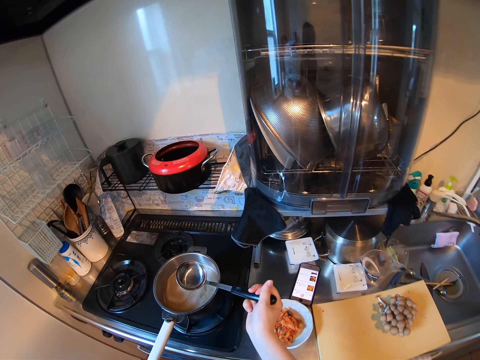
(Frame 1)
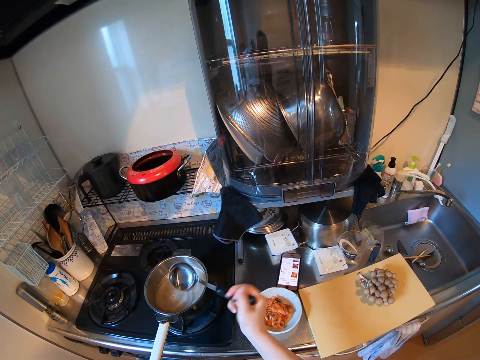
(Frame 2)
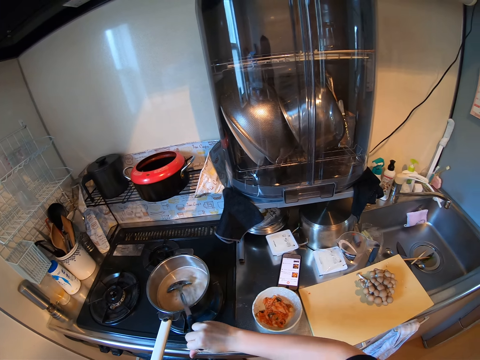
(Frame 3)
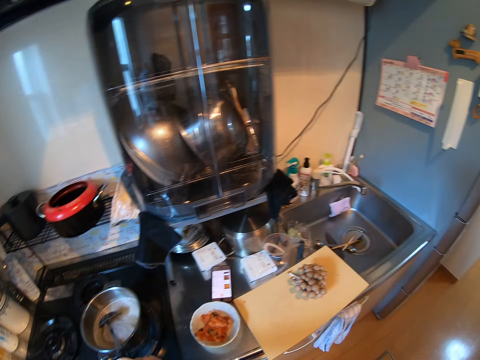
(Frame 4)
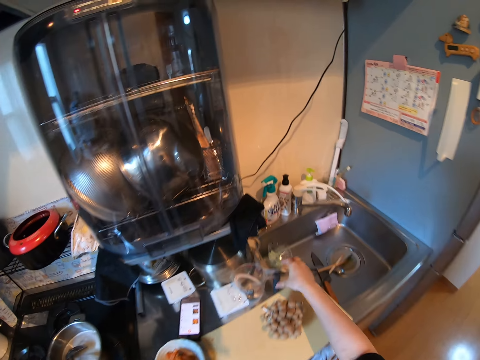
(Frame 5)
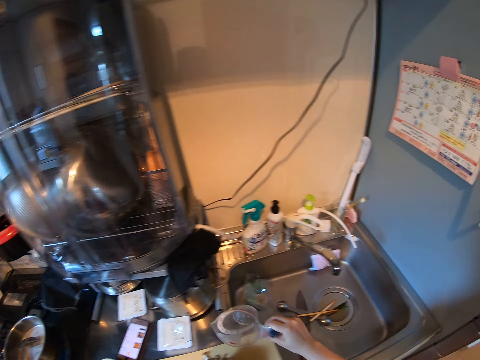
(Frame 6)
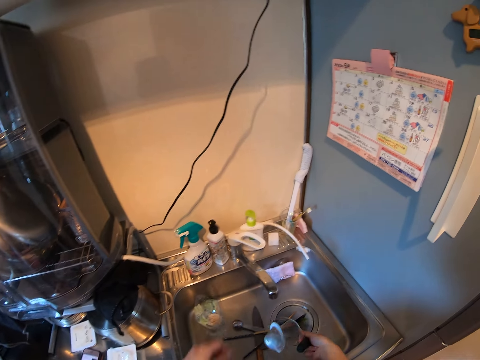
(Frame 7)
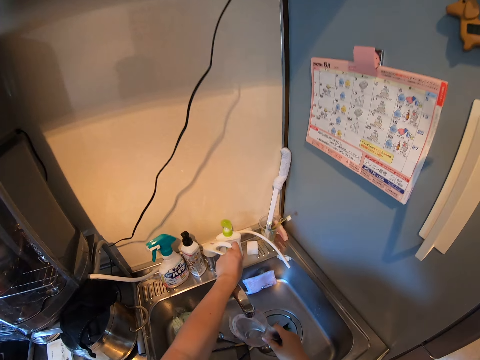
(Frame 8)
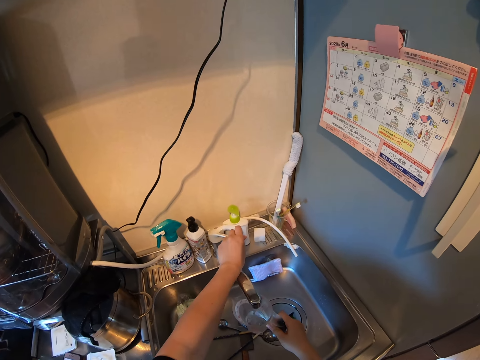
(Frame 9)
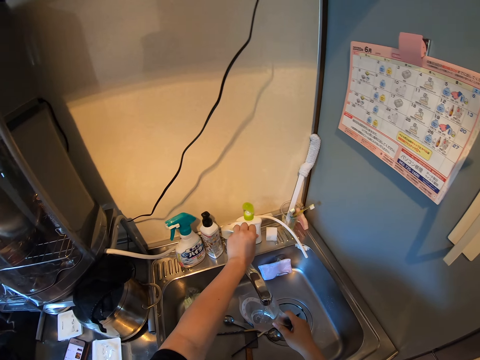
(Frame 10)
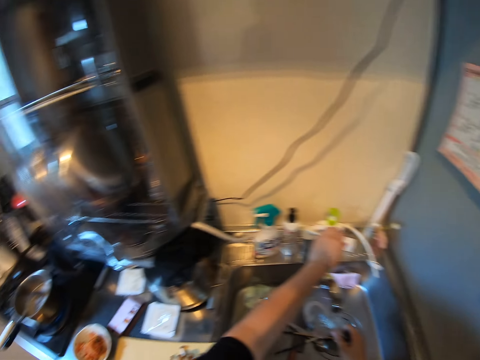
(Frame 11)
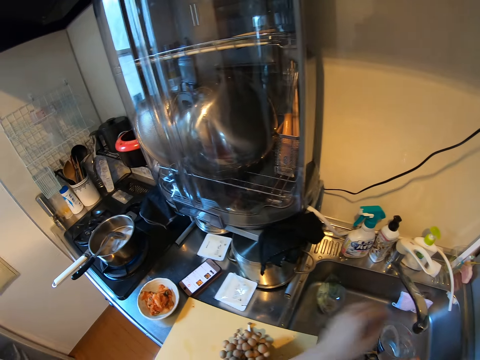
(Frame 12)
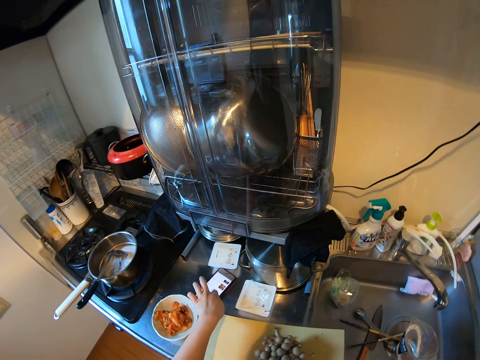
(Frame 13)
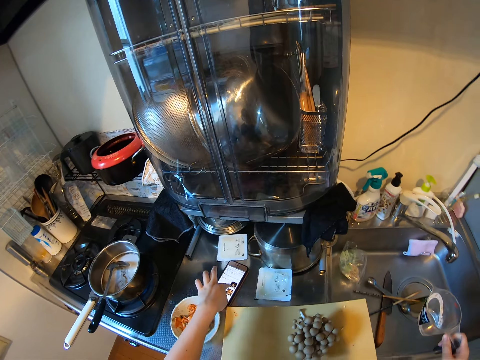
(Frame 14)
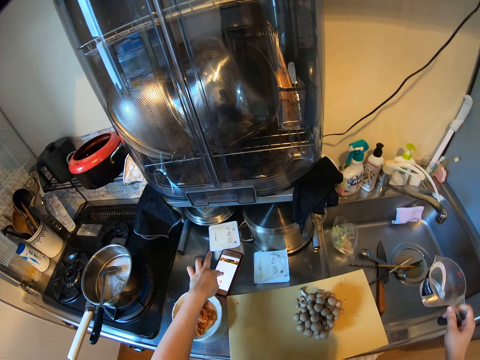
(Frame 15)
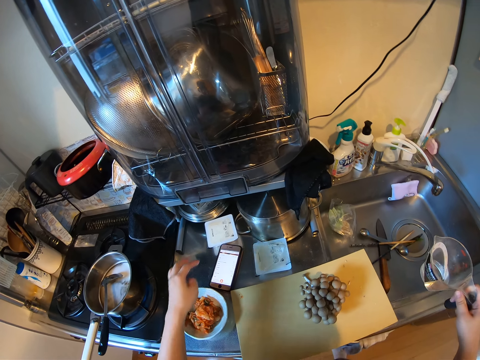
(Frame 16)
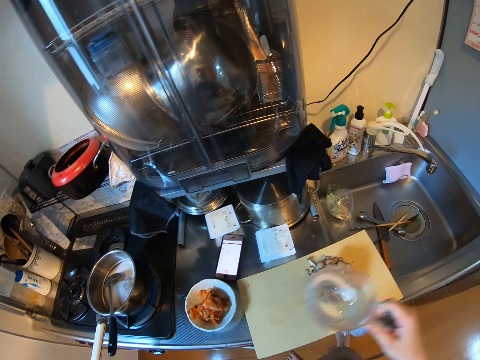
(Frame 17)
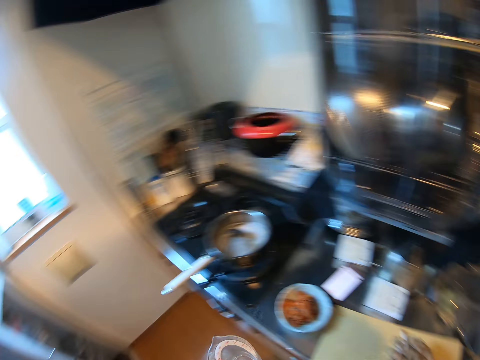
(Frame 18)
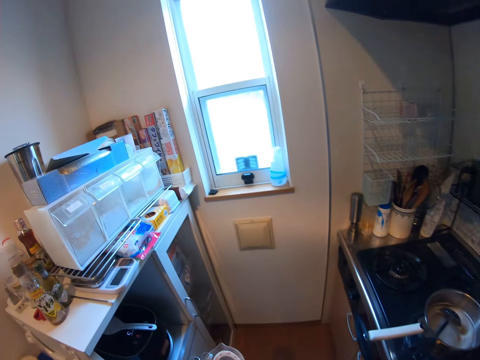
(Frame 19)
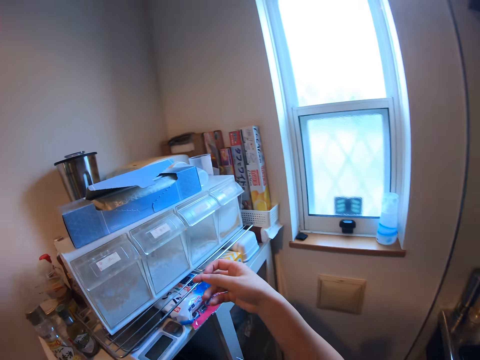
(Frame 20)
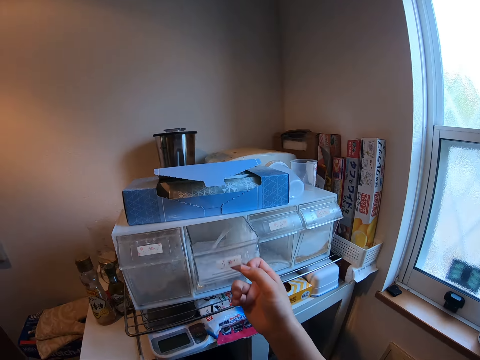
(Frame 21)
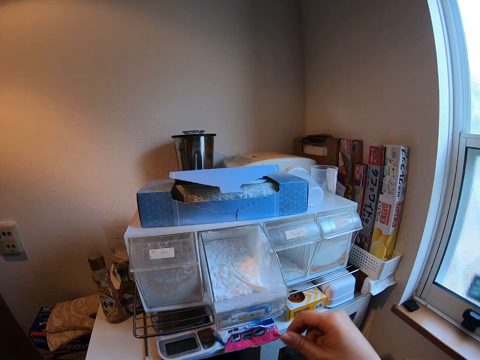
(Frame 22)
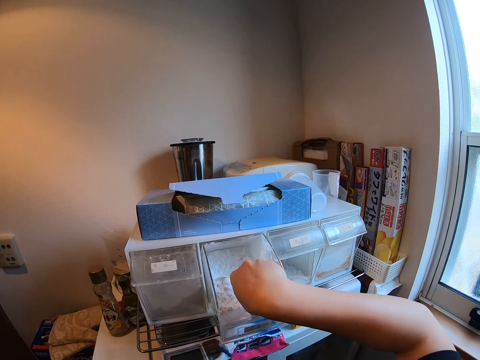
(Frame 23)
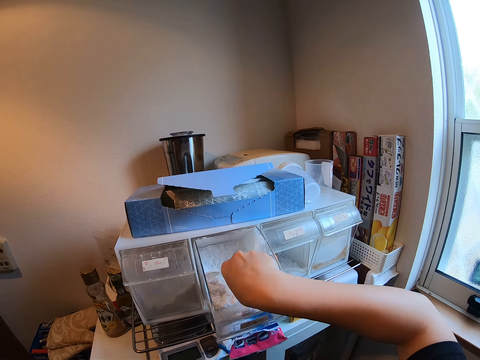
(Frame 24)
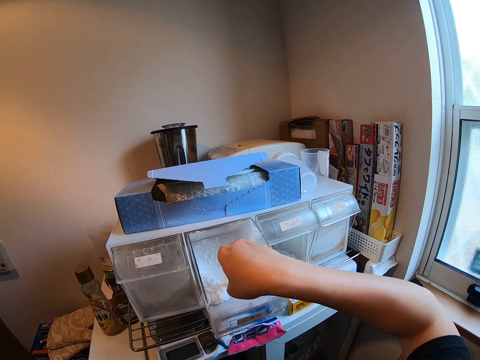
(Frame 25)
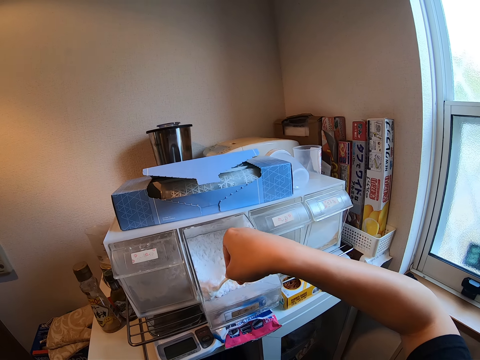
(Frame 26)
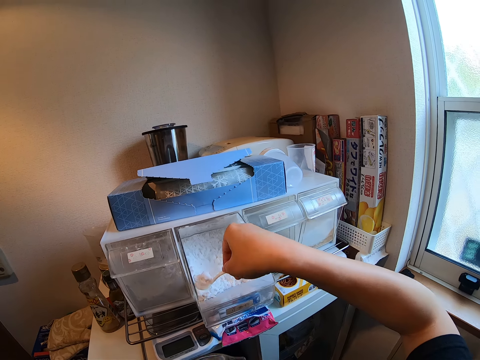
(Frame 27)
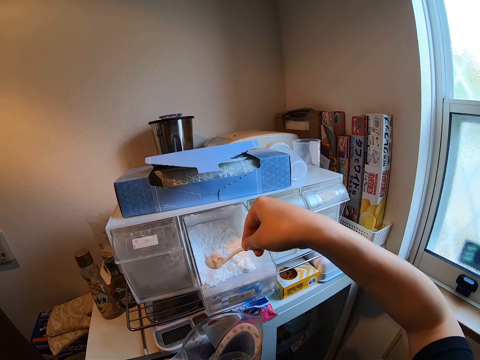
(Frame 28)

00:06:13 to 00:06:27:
The camera wearer holds the cooking spoon. They drop the cooking spoon in the pan. They pick up a cup or mug from the kitchen top. They empty the mug. They turn on the tap, fetch water into the cup, and turn off the tap. They scroll the cell phone. They walk in the kitchen. They open the kitchen storage box. They pick up a spoon in the compartment. They scoop salt from the compartment with the spoon.

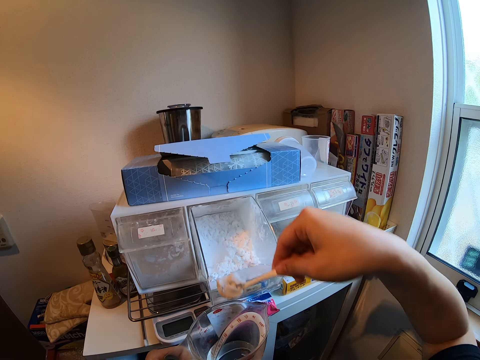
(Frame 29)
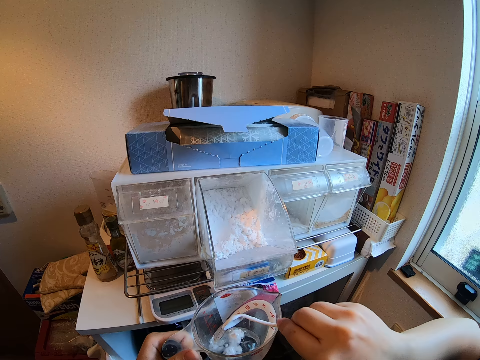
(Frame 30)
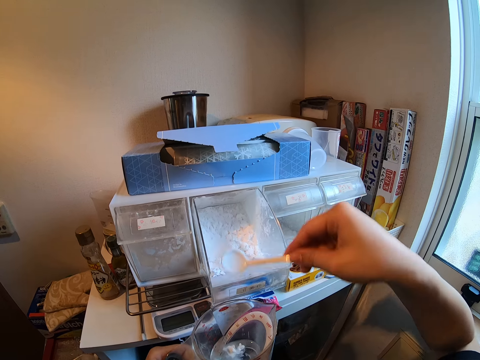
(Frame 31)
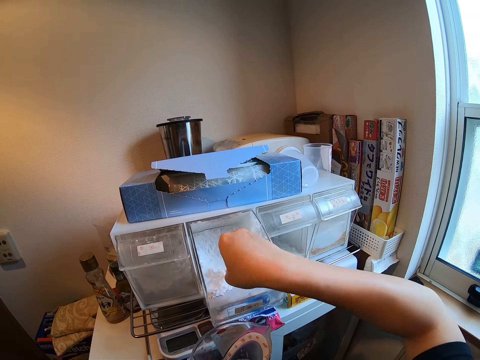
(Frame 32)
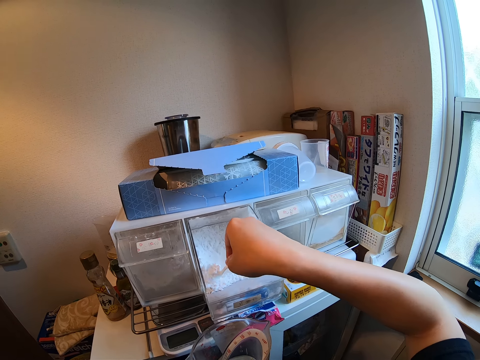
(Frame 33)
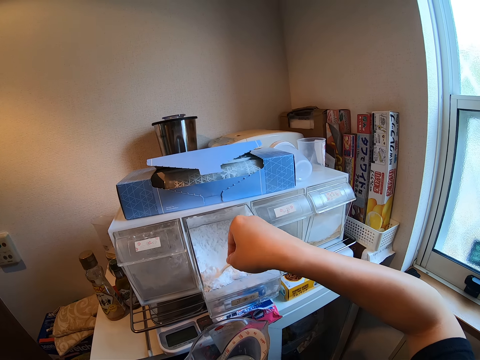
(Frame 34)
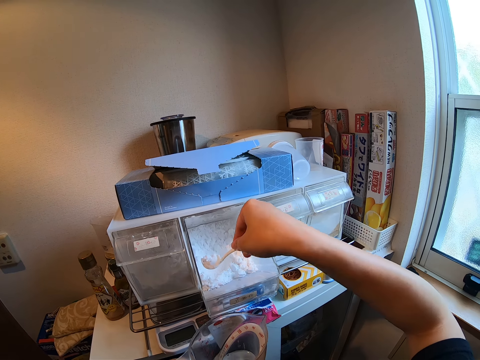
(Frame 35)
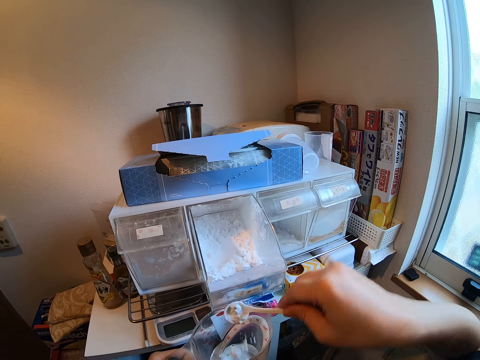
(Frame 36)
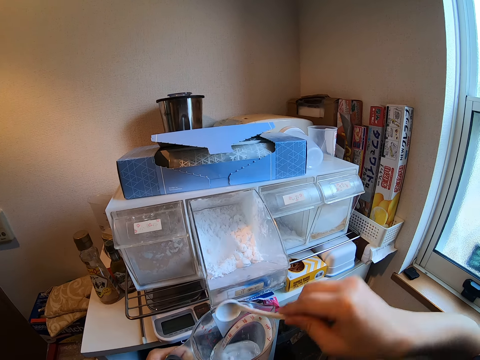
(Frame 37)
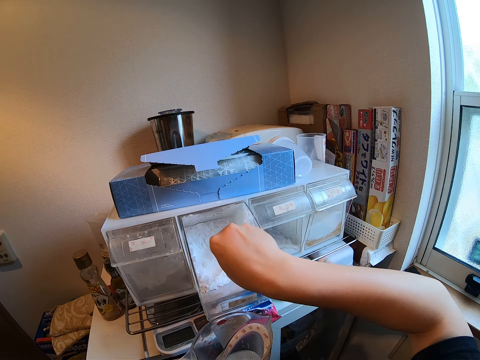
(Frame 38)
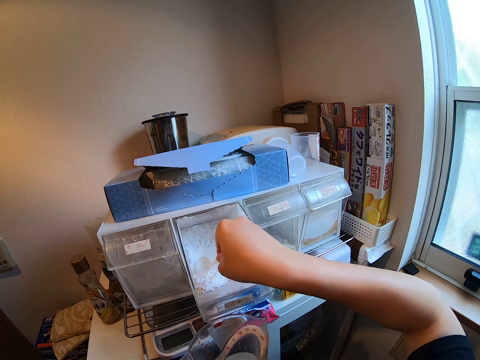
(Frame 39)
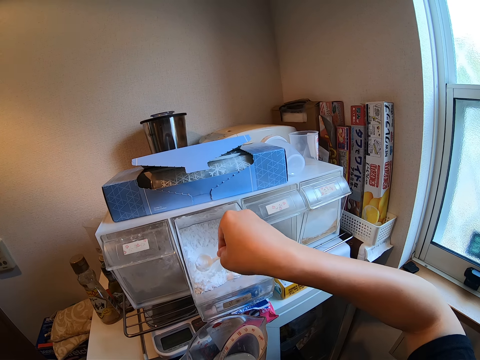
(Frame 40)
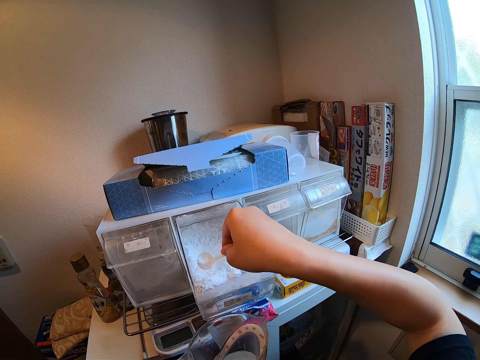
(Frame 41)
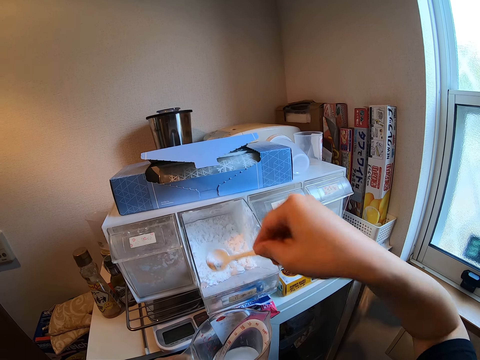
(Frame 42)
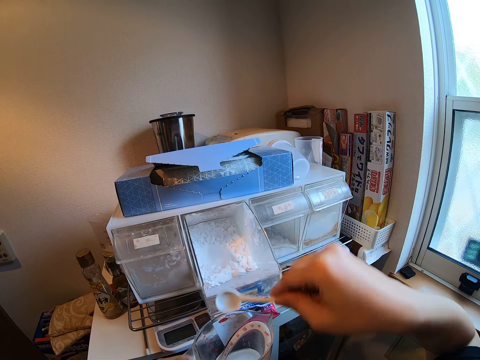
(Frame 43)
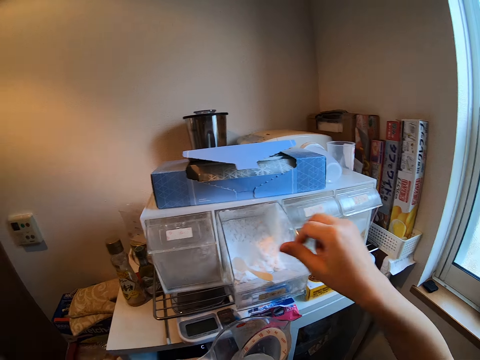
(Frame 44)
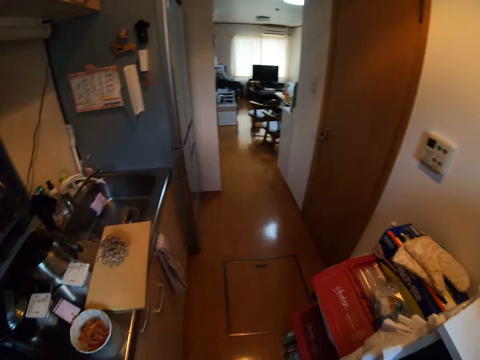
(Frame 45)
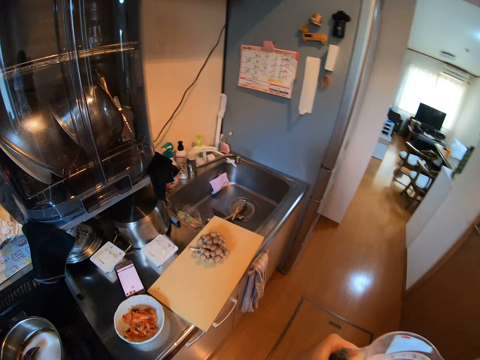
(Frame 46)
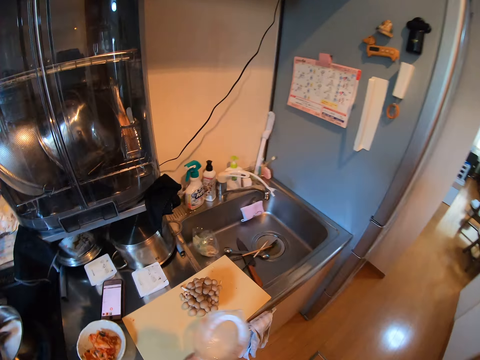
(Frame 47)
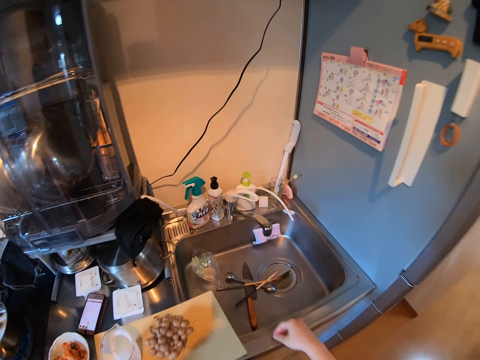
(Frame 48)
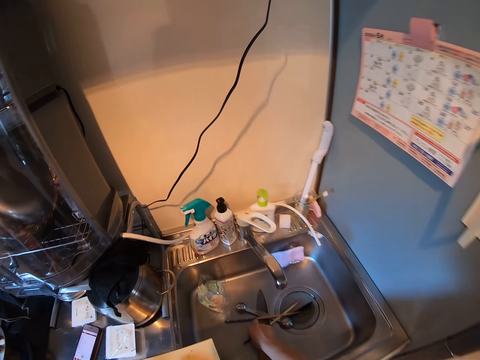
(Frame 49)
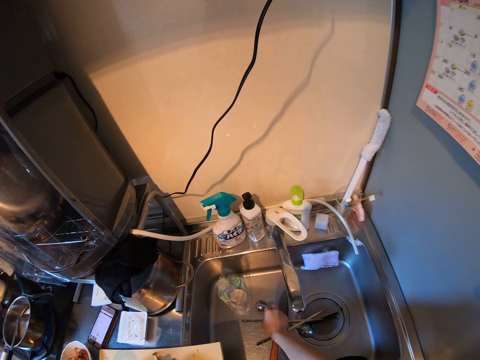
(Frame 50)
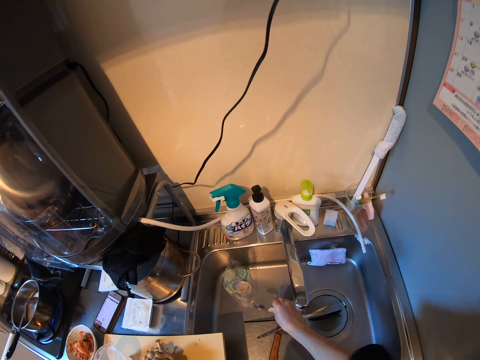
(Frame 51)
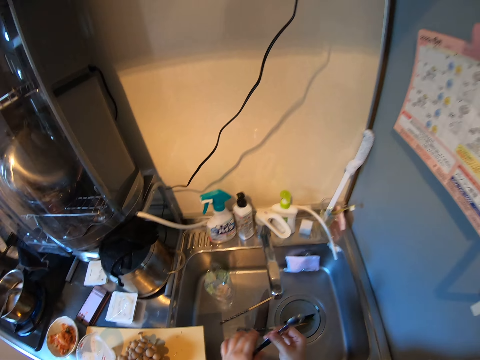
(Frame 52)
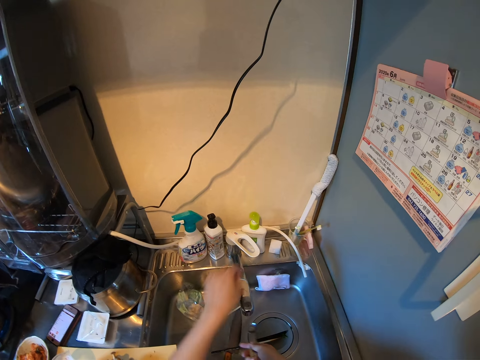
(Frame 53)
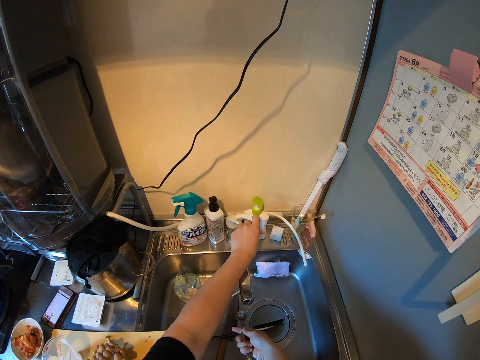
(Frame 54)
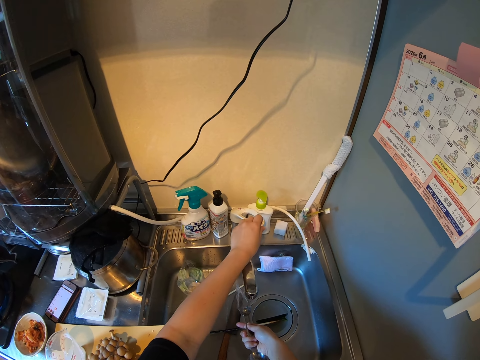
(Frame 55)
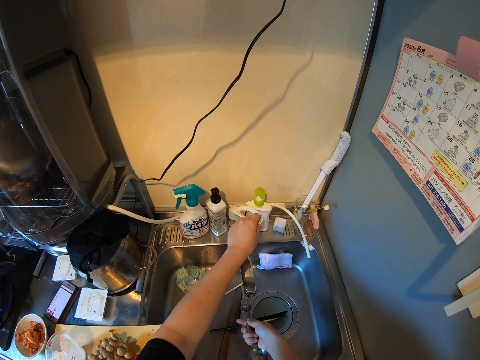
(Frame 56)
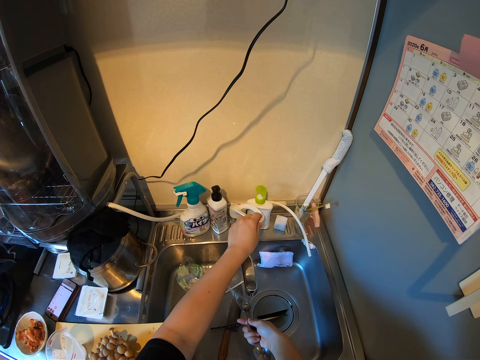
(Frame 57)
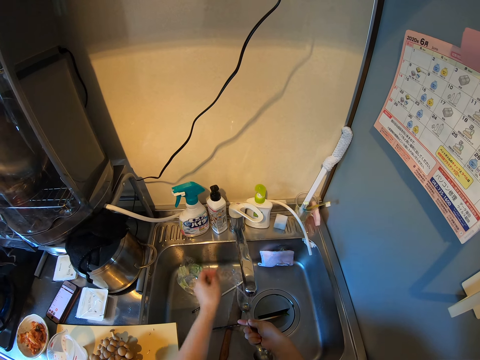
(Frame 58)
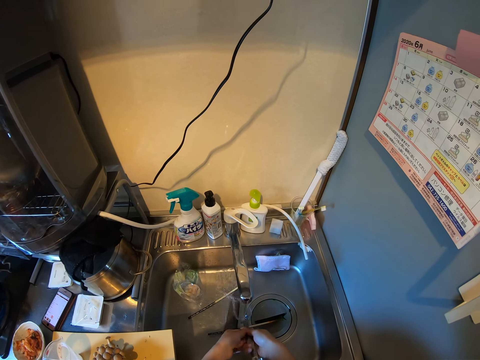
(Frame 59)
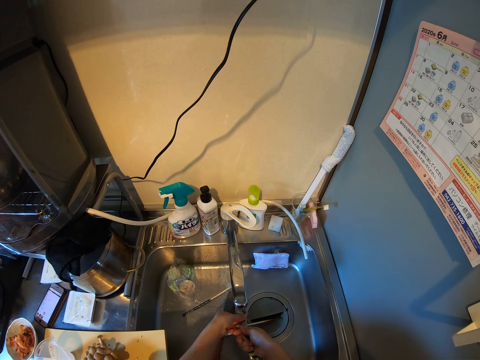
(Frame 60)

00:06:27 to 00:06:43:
The camera wearer pours salt in the cup. They scoop salt from the compartment with the spoon. They pour salt in the cup. They scoop salt from the compartment with the spoon. They pour salt in the cup. They drop the spoon in the compartment. They walk in the kitchen. They drop the cup on the chopping board. They pick up a spoon from the sink. They turn up the tap. They rinse the spoon with water.
